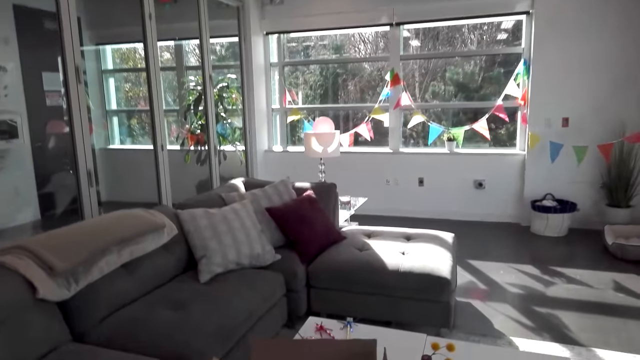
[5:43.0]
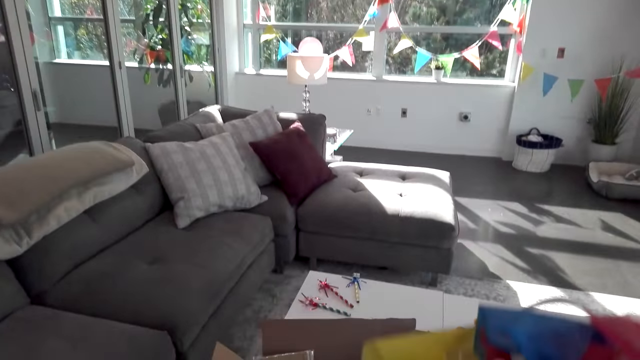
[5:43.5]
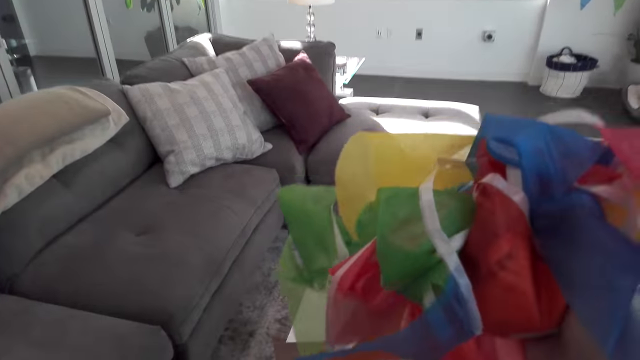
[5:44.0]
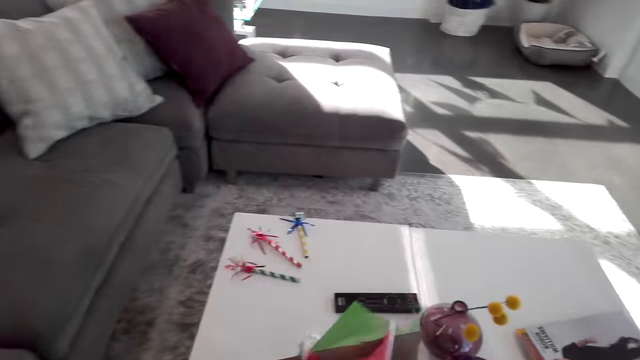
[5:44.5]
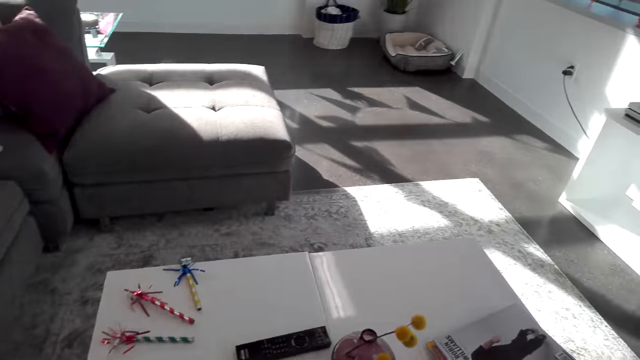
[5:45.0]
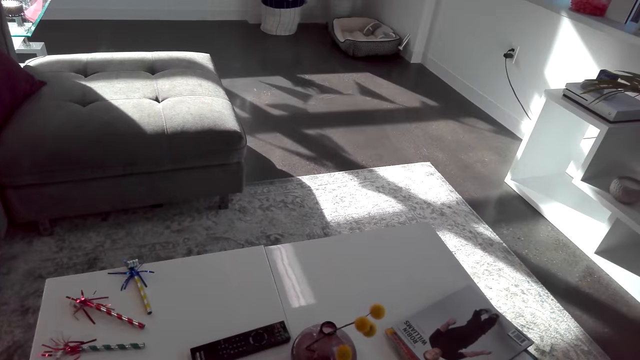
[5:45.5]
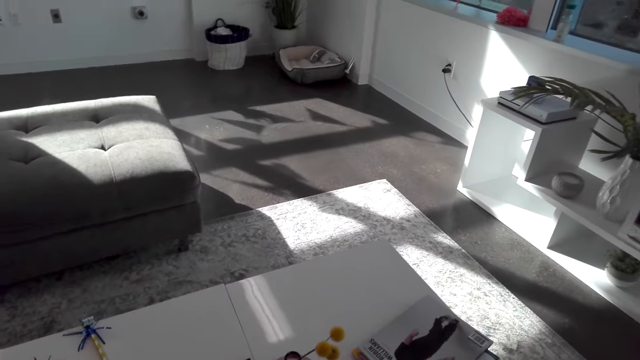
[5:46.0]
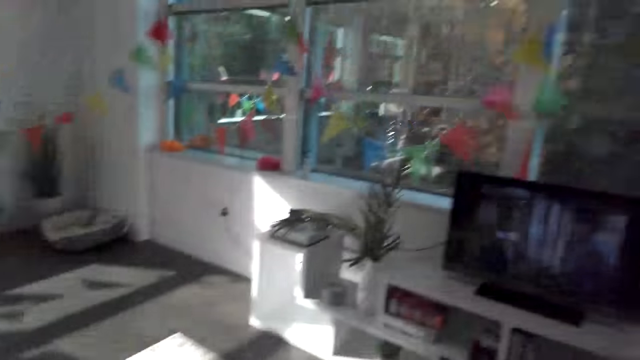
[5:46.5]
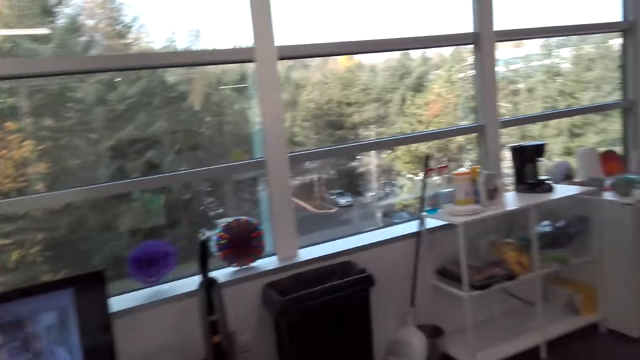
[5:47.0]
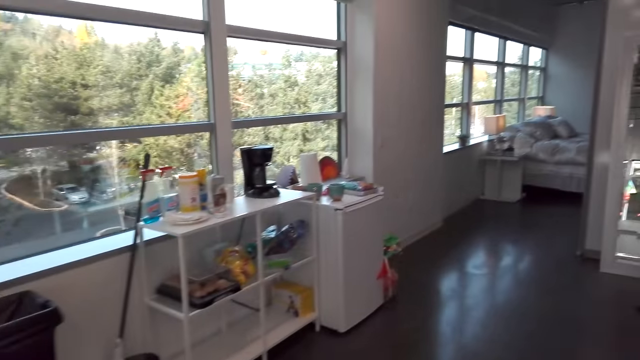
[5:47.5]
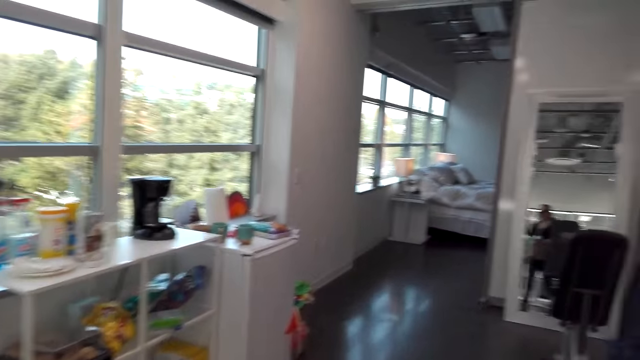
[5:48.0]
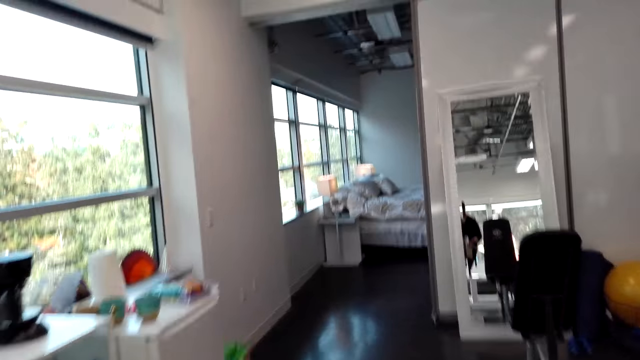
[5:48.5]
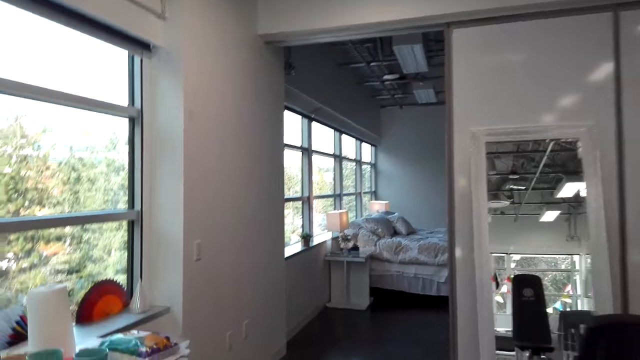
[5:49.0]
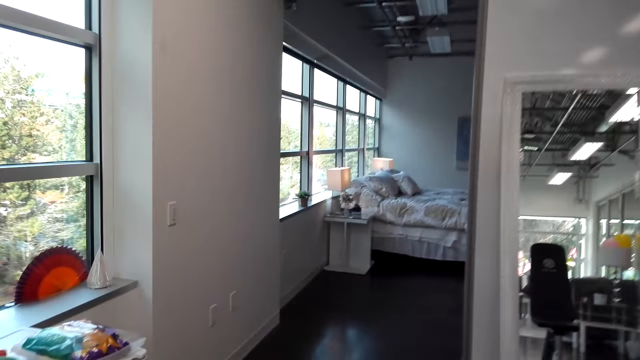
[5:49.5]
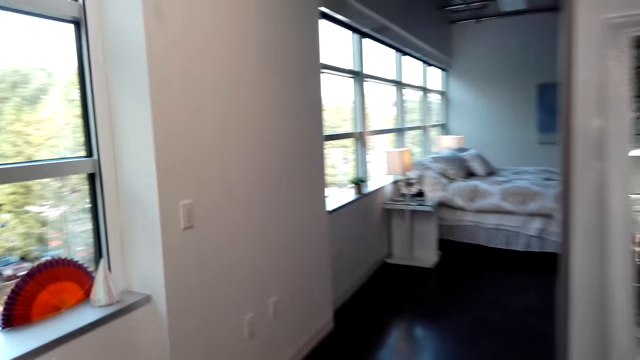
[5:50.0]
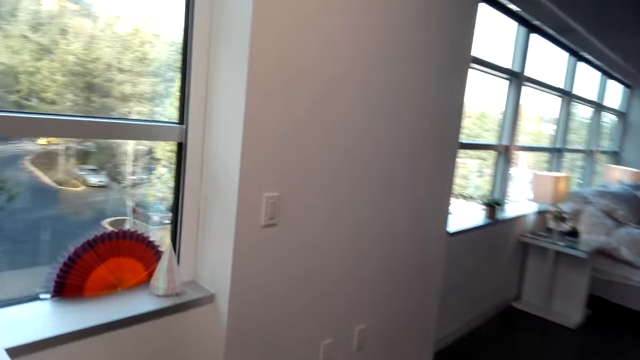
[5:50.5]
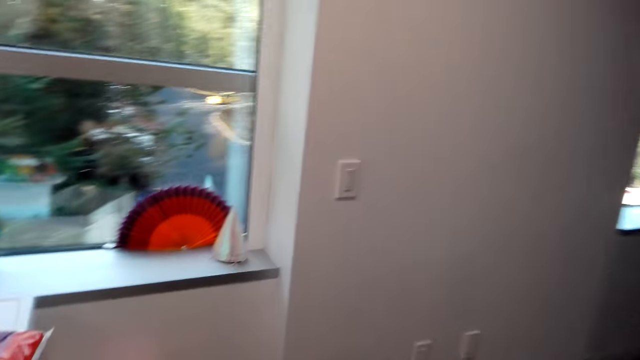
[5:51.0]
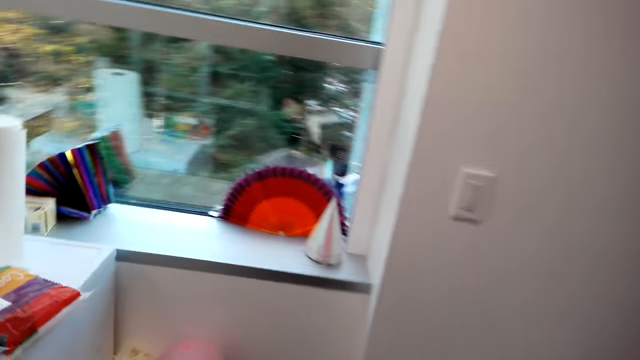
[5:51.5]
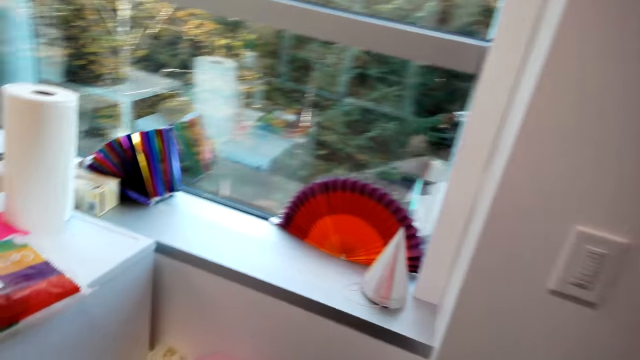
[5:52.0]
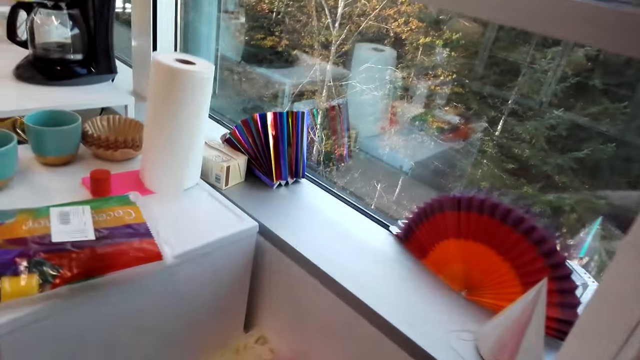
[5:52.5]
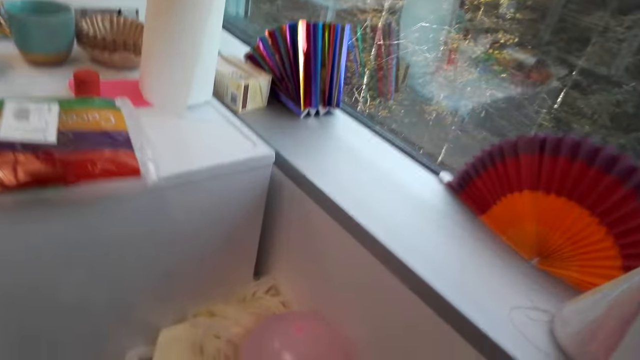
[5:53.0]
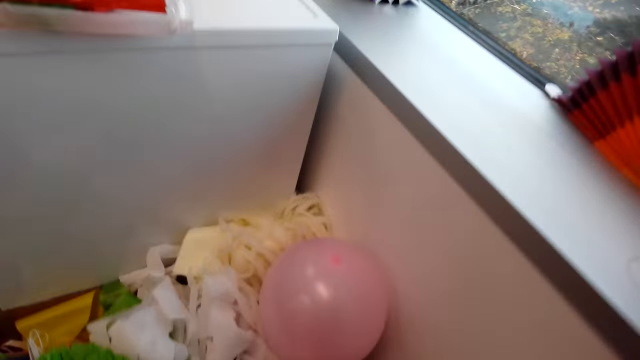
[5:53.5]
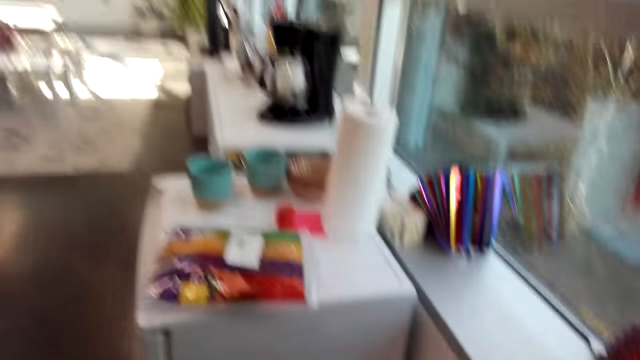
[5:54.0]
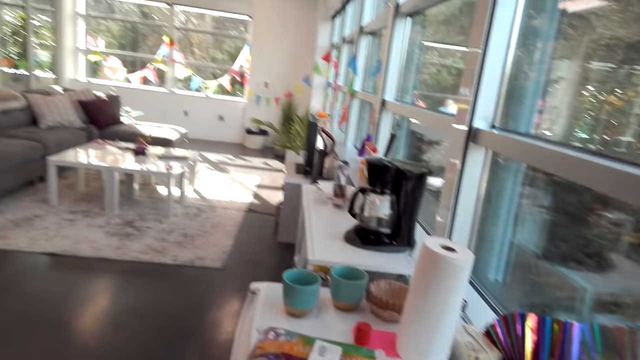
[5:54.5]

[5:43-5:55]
The camera wearer walks around. They drop the bunch of decorations and place the garland on the table. A person walks in the room. The camera wearer turns around and walks around.

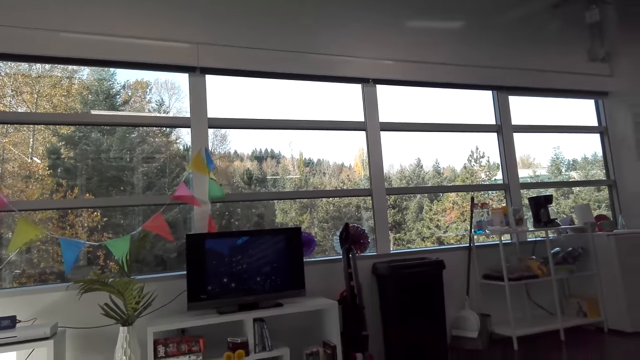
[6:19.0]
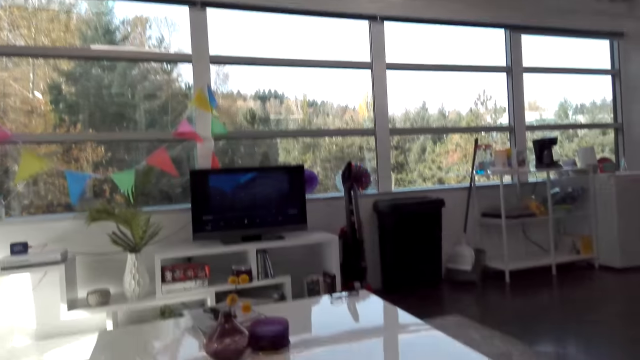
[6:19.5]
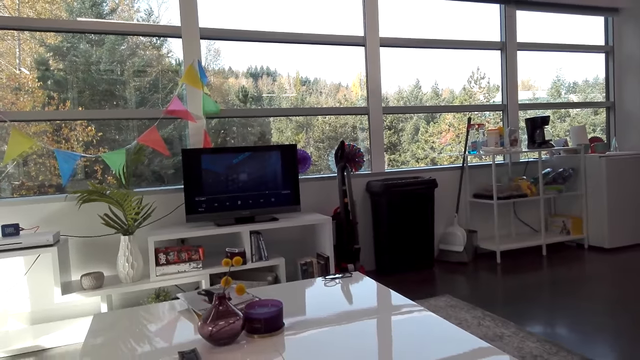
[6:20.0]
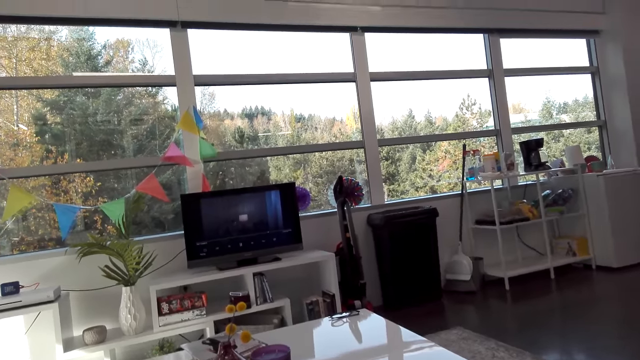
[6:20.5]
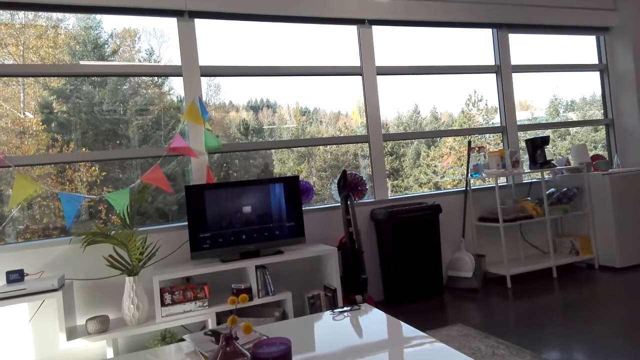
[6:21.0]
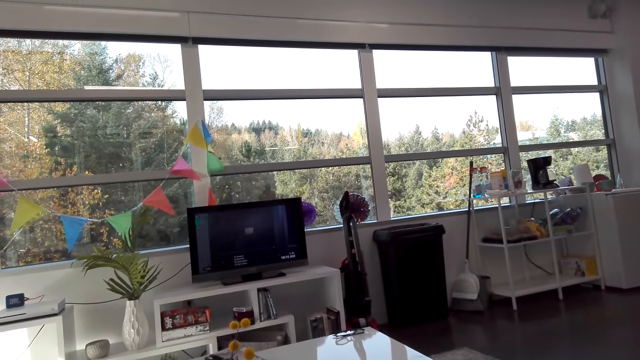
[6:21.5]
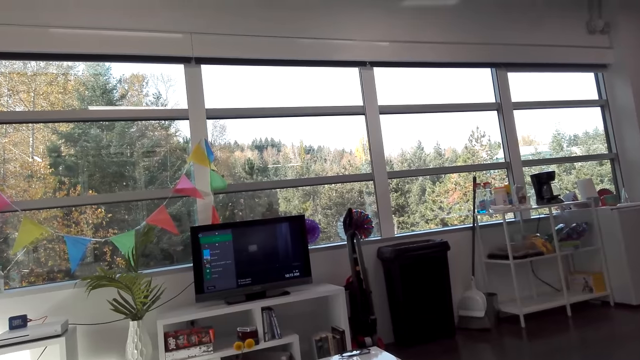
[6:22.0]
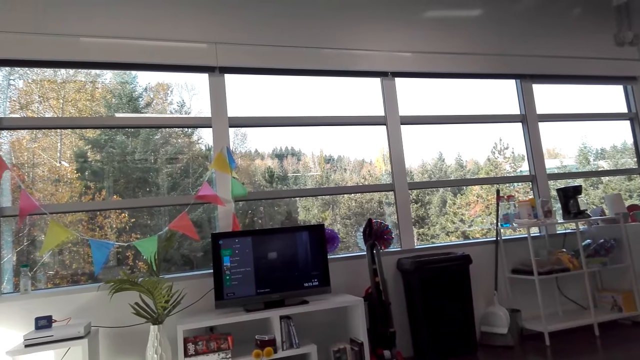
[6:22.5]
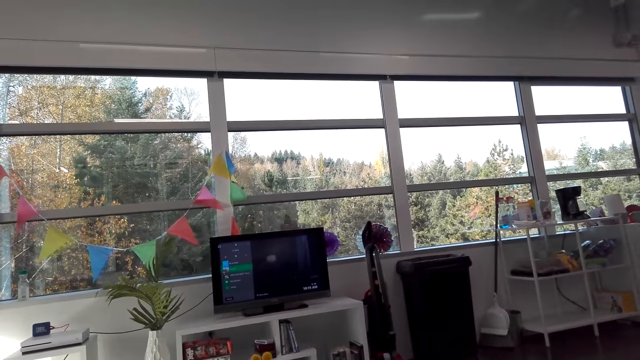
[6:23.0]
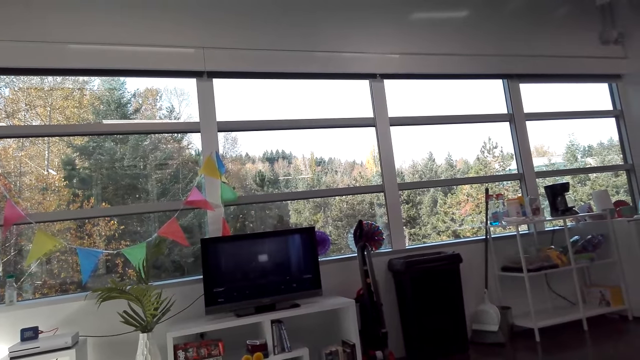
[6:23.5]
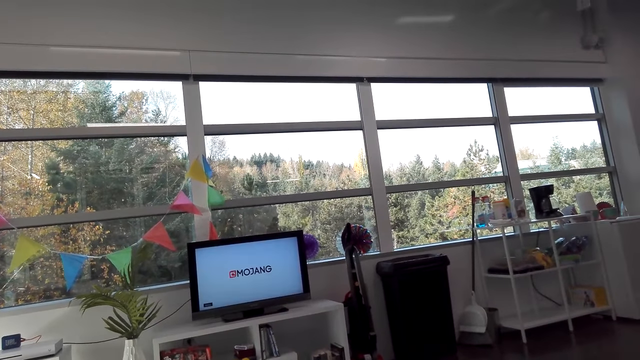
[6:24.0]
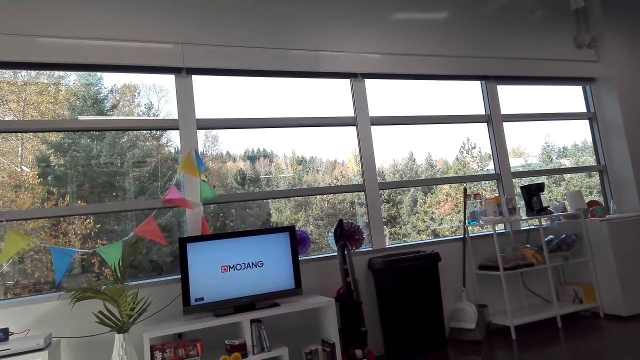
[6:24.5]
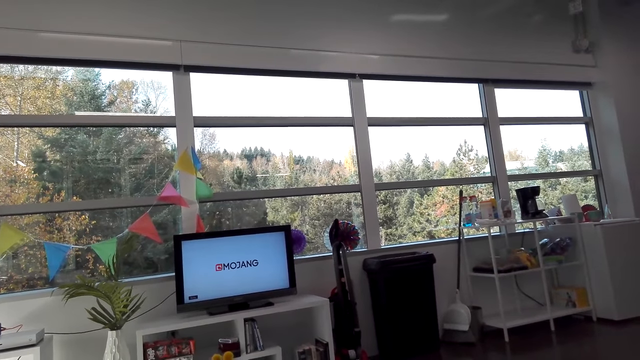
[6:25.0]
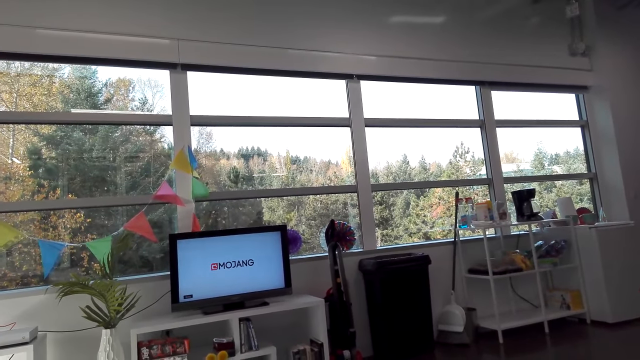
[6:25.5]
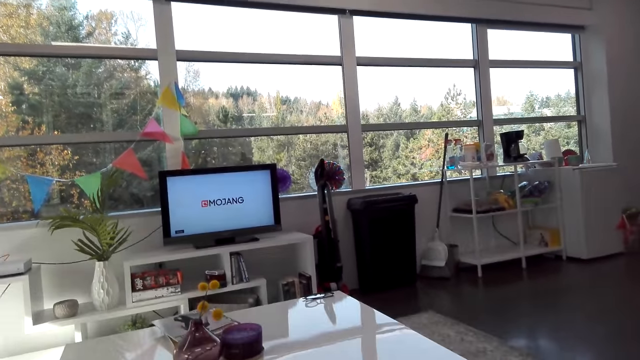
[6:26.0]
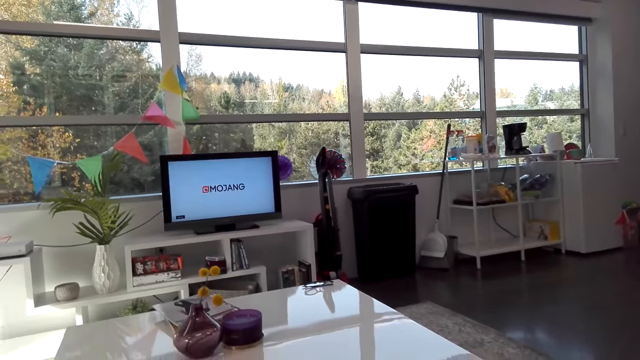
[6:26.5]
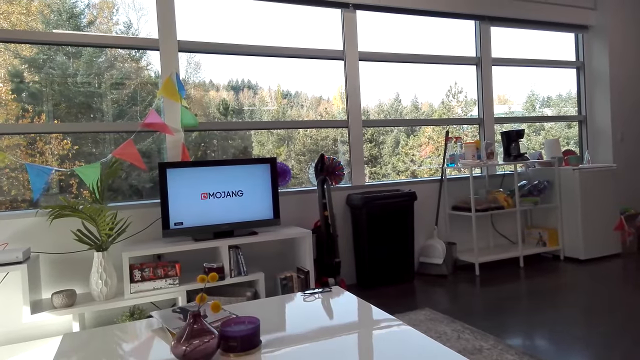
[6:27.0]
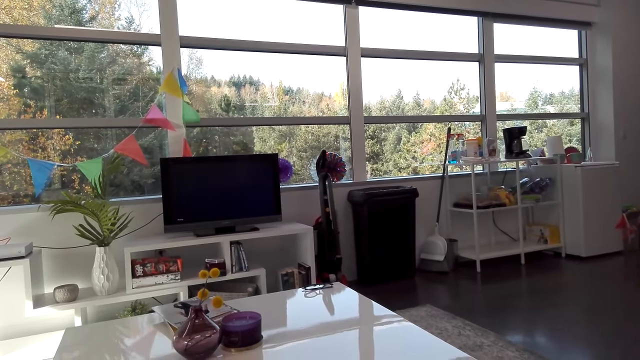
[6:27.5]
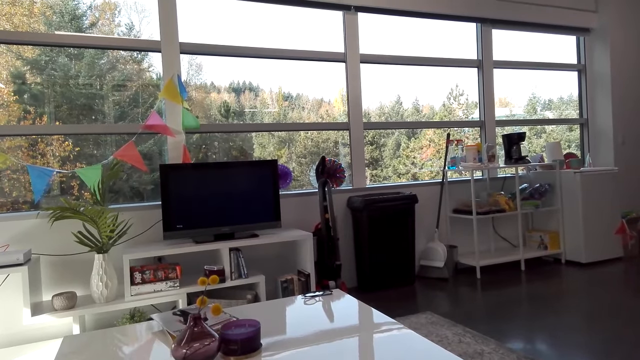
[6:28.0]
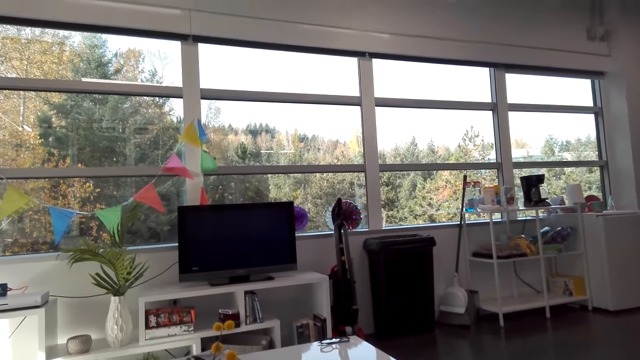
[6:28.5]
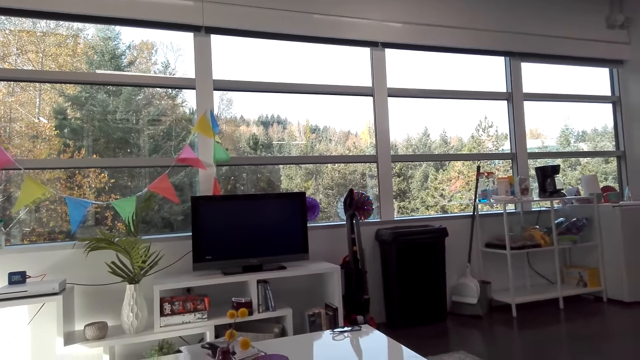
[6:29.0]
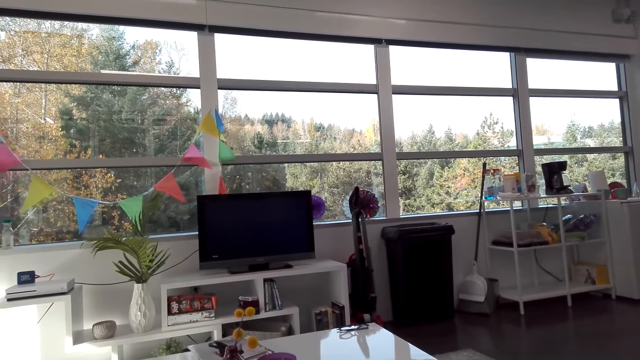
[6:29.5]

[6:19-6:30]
The camera wearer operates the television.
